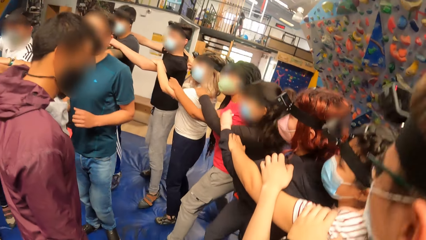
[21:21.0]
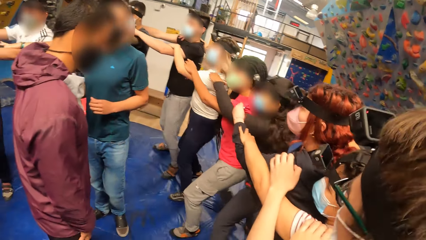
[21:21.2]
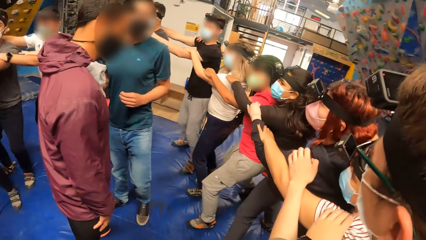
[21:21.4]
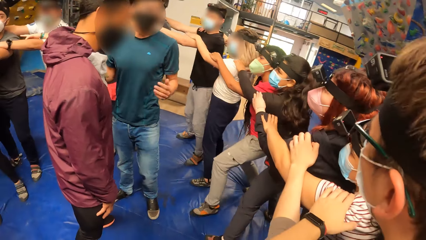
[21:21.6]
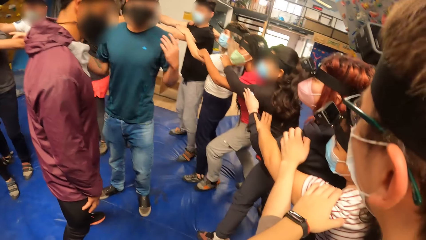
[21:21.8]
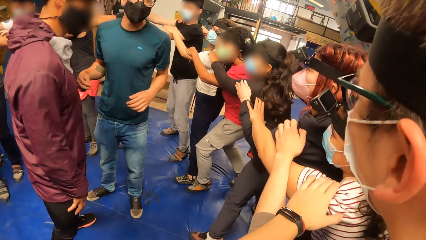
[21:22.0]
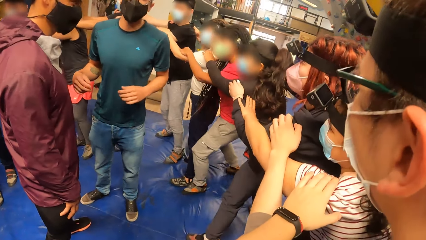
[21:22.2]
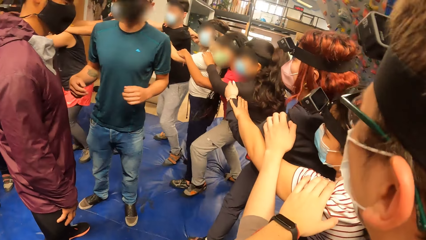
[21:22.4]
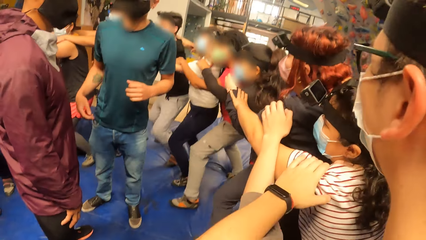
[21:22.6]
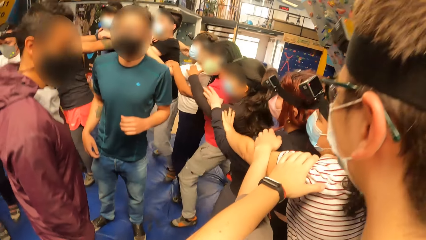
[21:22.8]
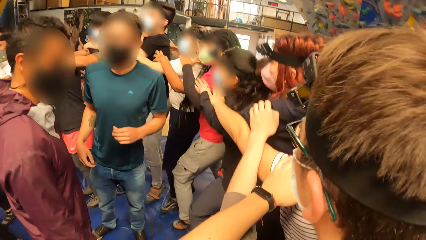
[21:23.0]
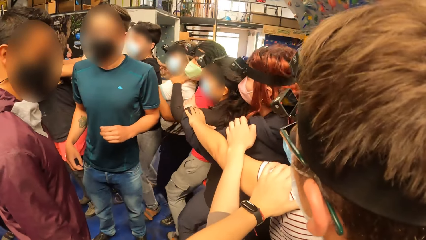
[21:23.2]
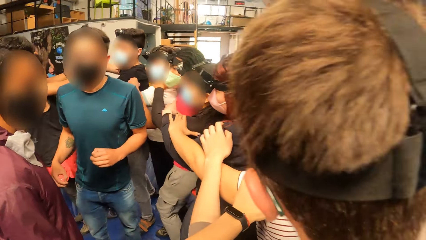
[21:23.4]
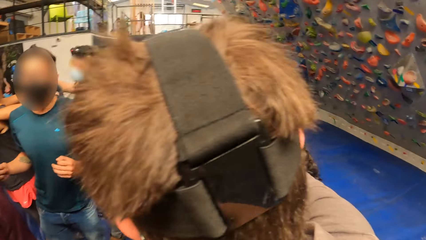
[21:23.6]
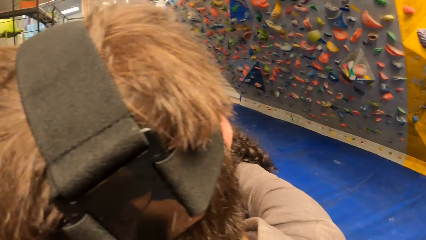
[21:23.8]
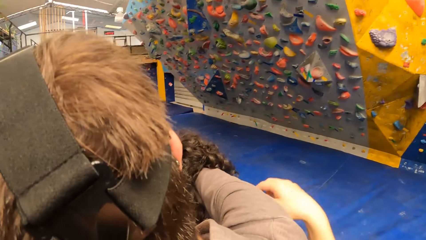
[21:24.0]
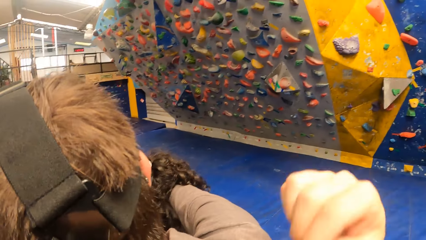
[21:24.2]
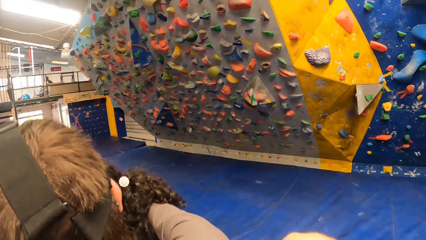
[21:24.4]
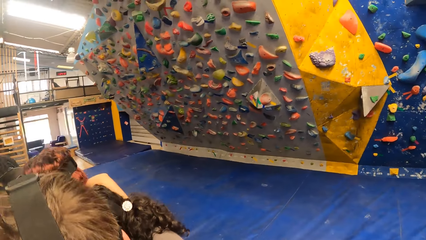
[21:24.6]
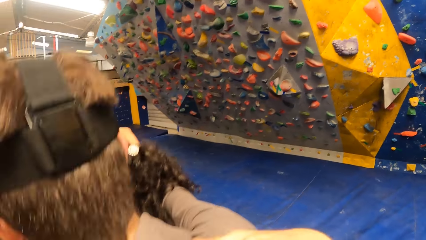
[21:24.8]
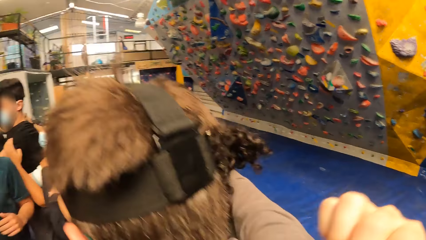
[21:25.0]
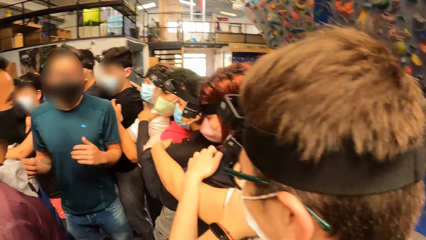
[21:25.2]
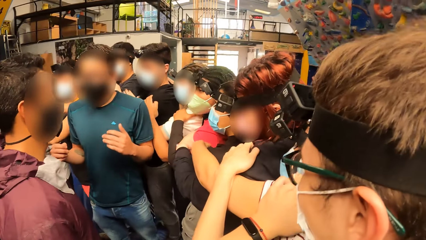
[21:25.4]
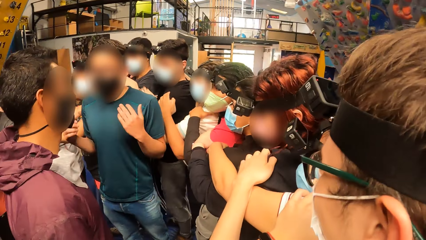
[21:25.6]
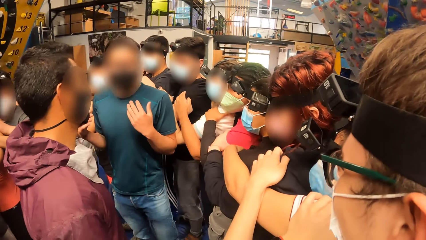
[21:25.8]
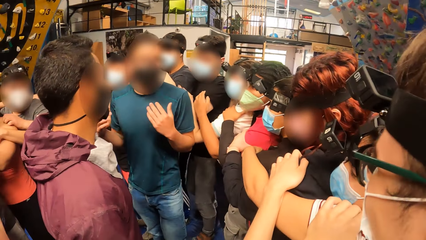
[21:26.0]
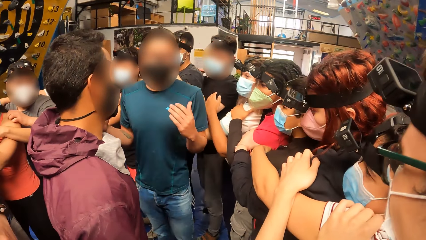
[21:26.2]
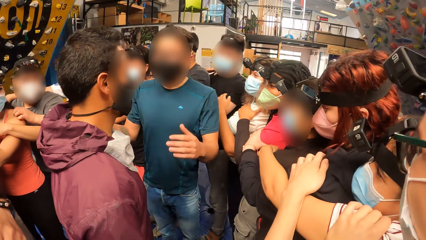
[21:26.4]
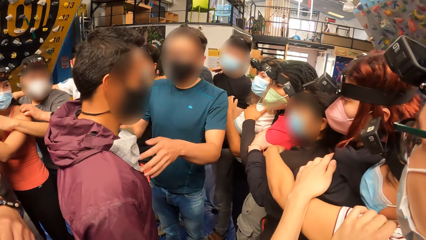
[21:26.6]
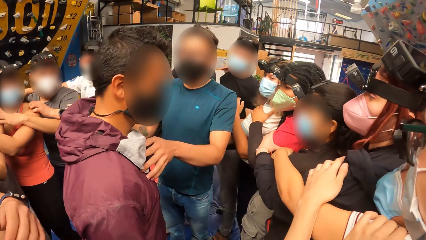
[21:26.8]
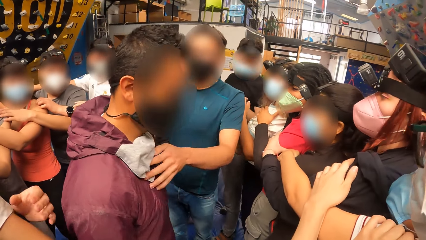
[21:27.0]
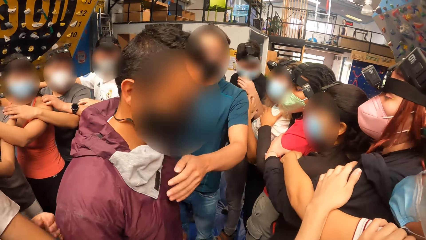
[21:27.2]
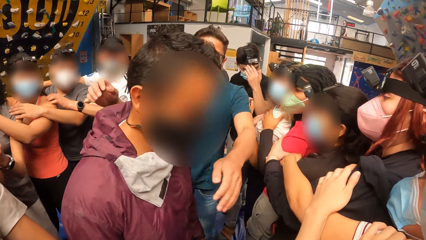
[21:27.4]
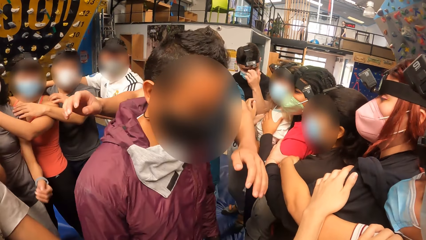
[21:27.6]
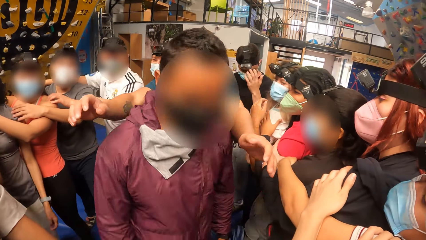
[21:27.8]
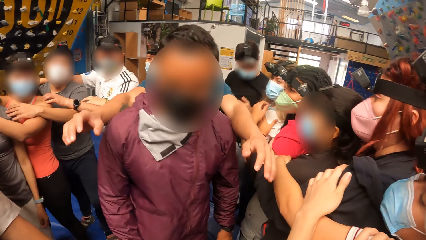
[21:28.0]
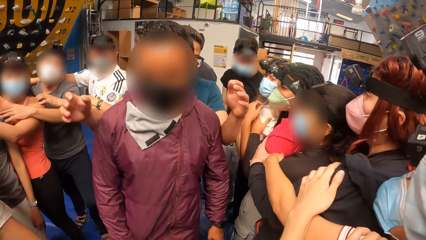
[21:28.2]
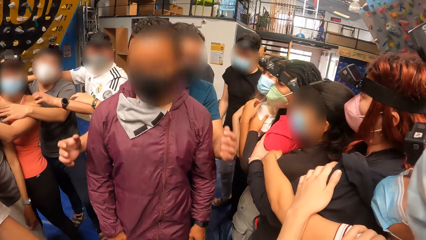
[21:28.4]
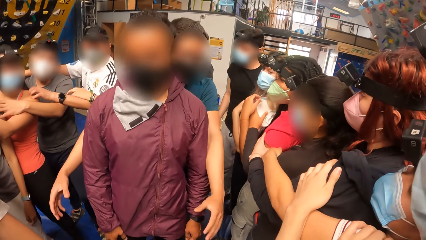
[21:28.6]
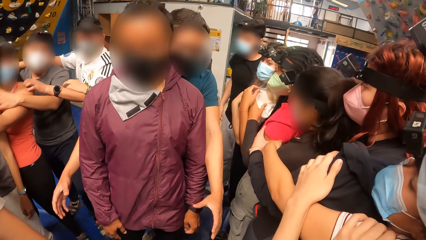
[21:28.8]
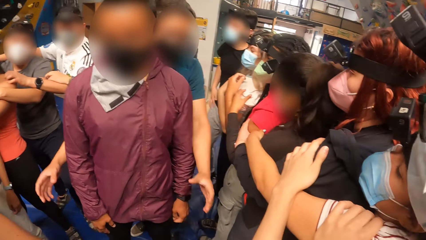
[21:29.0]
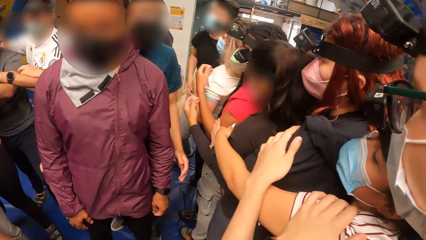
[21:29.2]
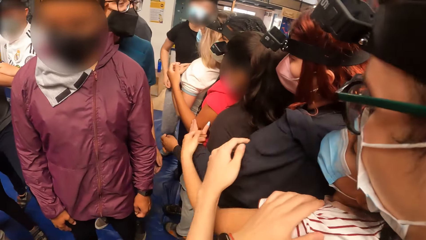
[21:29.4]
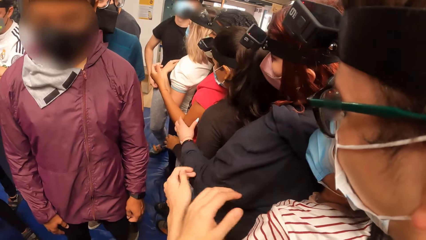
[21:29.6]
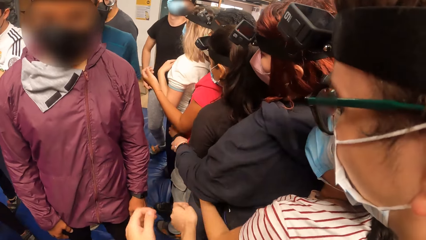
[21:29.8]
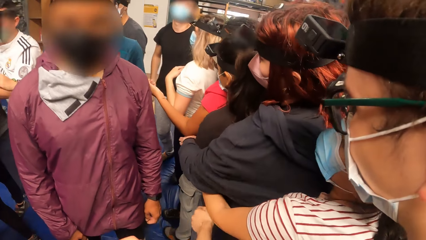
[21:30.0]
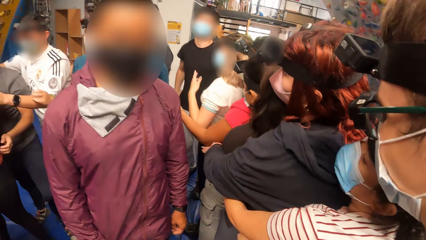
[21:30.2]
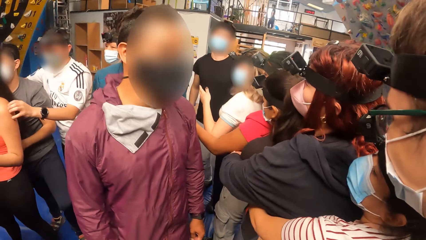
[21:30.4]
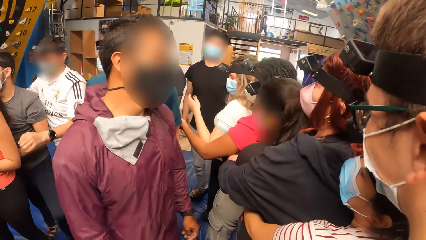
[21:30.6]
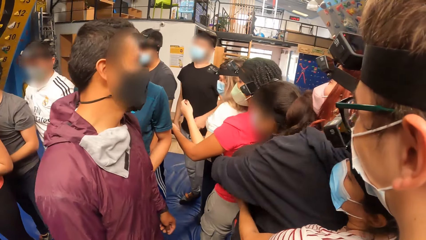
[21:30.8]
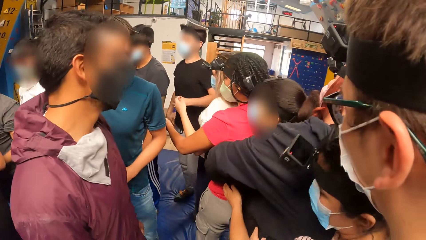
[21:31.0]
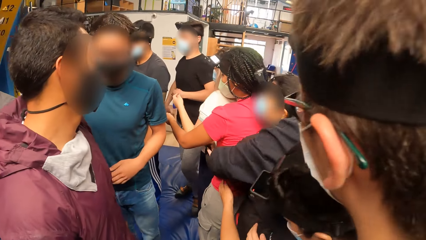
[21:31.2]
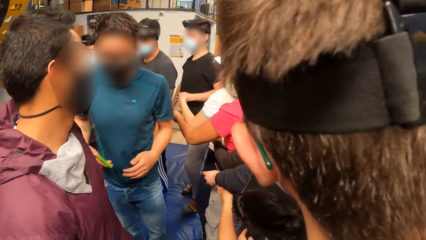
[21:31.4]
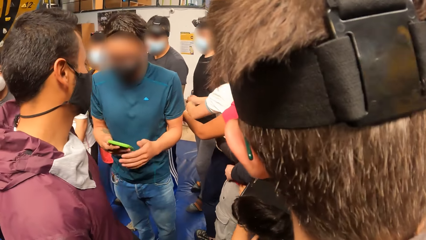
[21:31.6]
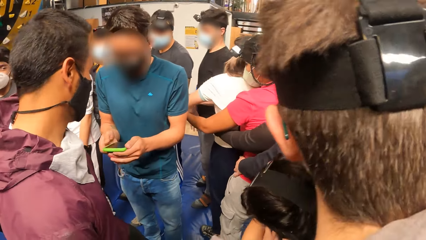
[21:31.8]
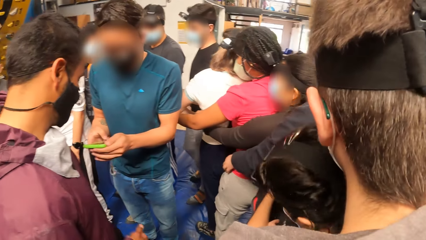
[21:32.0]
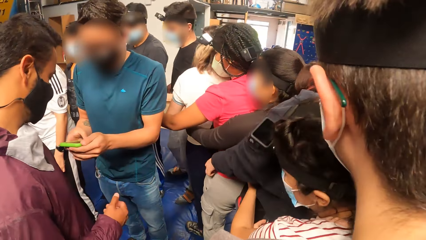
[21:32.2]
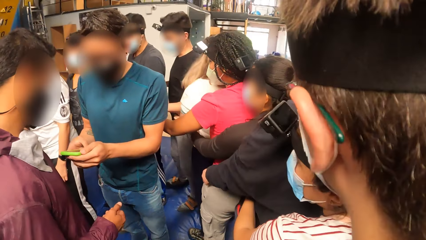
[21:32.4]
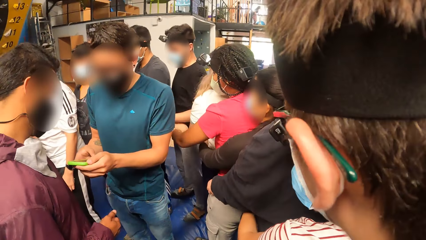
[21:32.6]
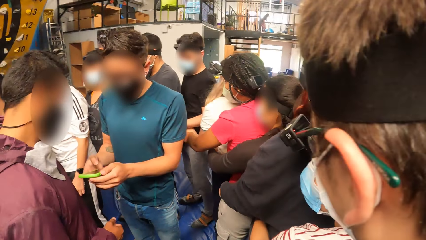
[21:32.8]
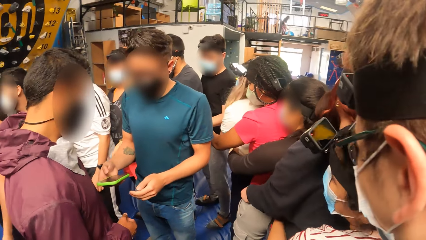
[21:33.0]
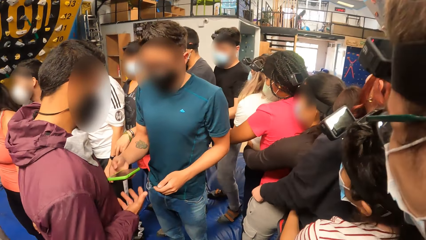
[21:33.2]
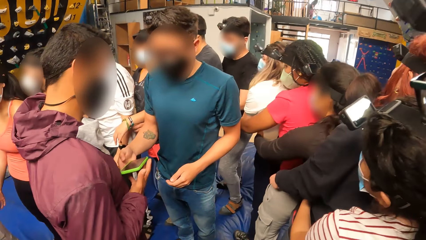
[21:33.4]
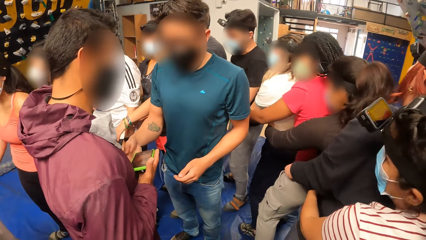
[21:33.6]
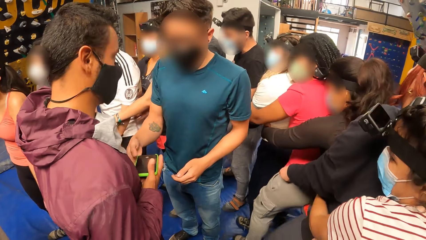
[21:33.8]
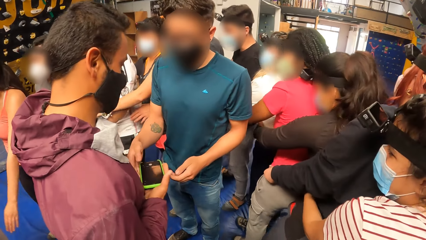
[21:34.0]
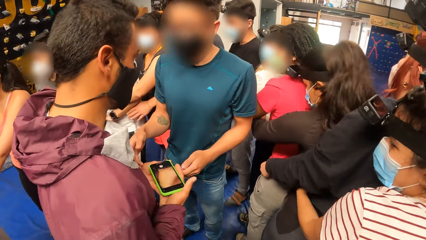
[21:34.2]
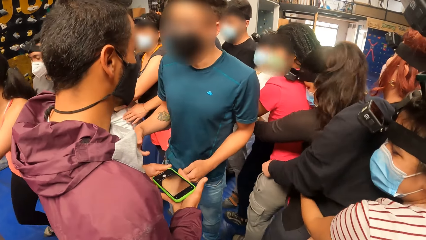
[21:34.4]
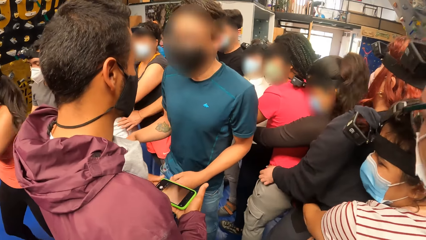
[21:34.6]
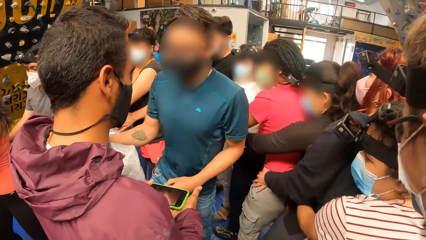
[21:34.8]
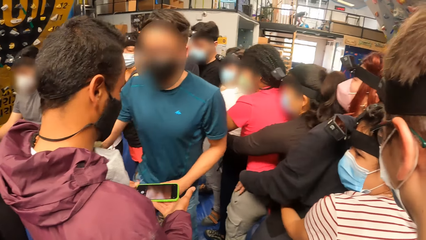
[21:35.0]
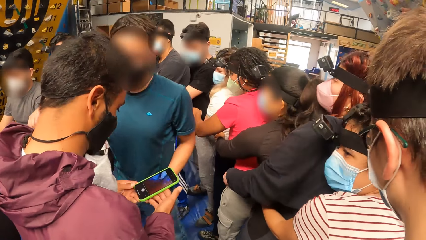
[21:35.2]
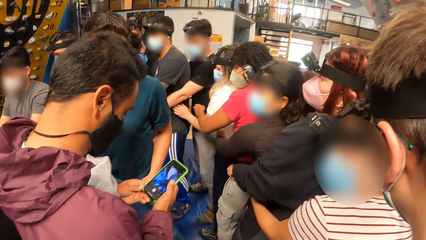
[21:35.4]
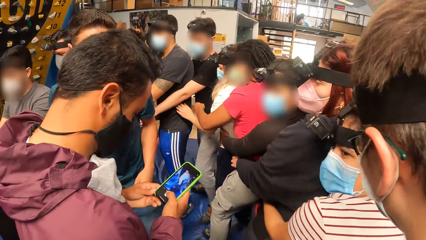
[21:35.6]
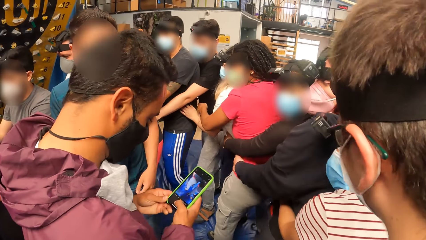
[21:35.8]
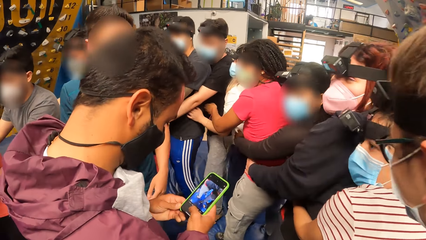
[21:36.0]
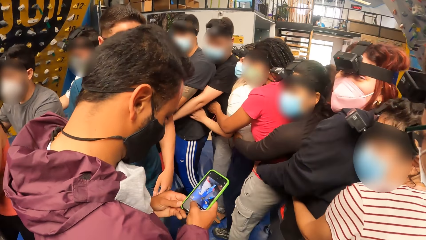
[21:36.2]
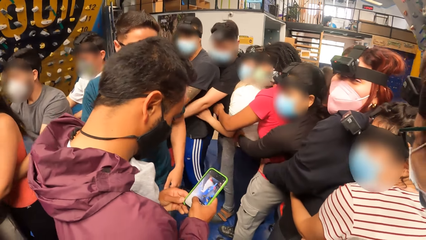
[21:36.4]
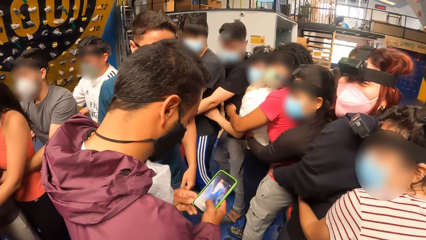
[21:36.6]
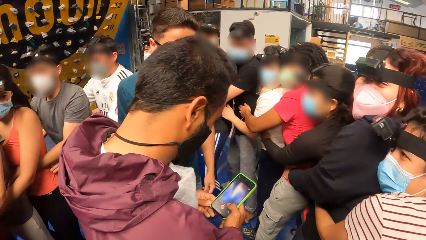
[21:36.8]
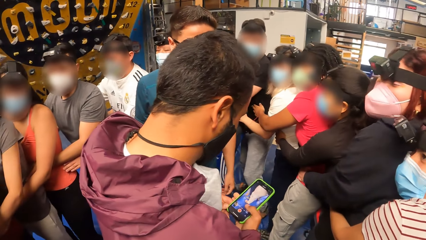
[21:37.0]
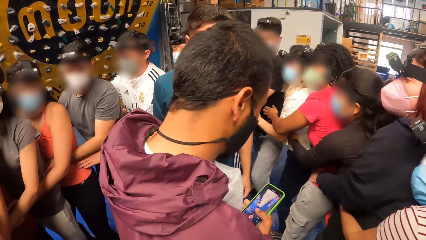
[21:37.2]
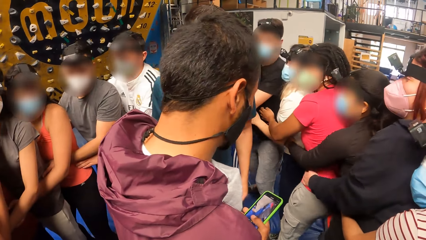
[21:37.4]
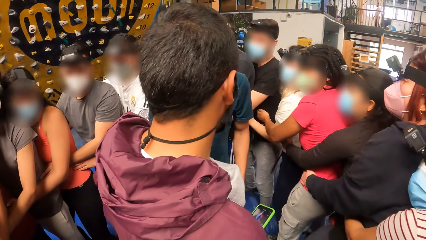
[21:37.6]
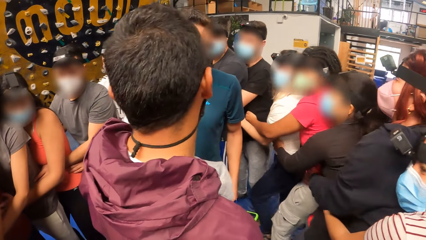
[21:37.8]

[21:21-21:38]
The first man turns the other man with both hands. The first man operates a phone with both hands and passes the phone to the other man with his right hand. The camera wearer holds a person's waist. The other man operates the phone with both hands. The camera wearer plays a circle pattern game.
